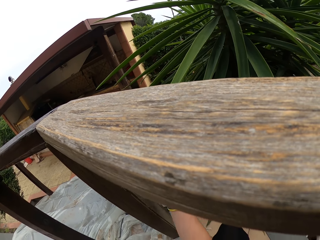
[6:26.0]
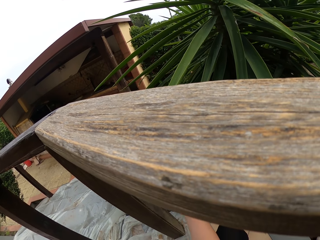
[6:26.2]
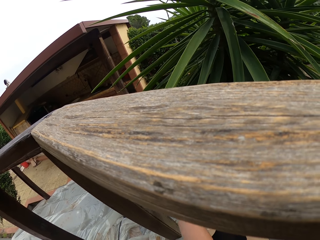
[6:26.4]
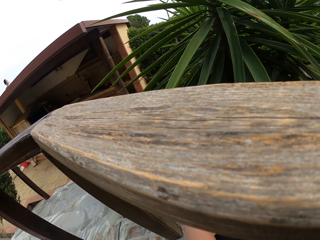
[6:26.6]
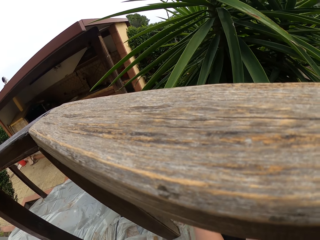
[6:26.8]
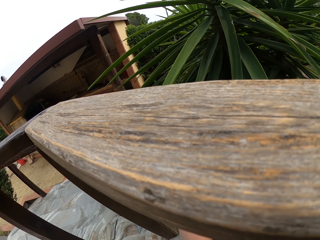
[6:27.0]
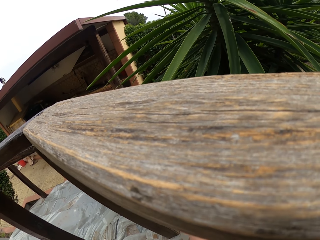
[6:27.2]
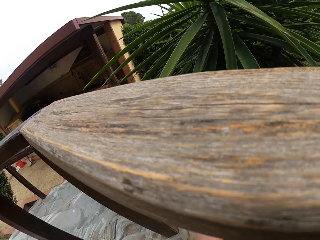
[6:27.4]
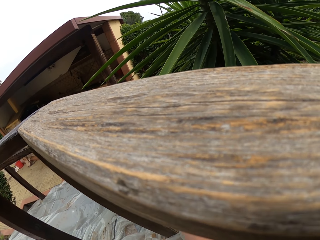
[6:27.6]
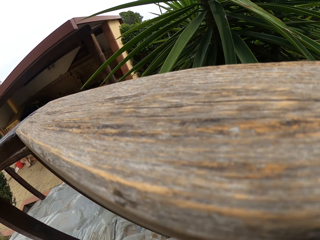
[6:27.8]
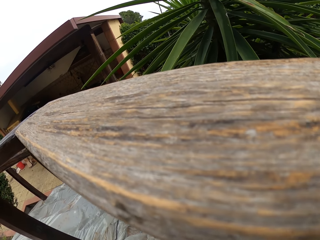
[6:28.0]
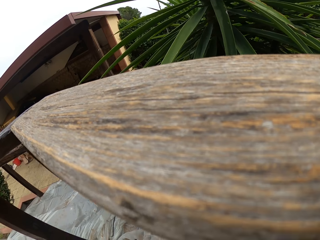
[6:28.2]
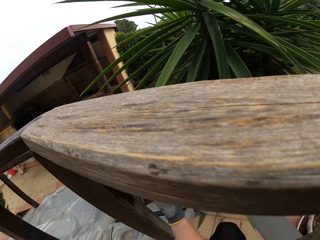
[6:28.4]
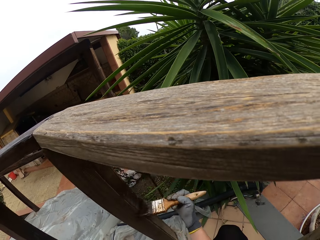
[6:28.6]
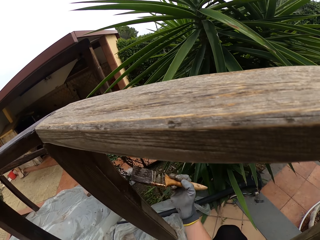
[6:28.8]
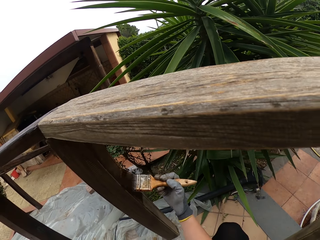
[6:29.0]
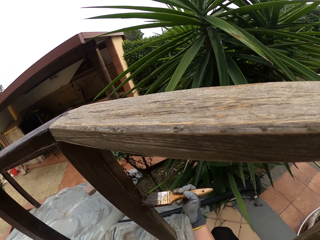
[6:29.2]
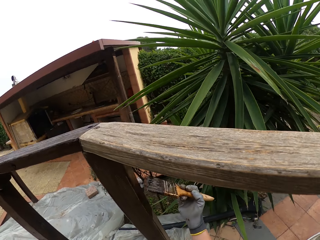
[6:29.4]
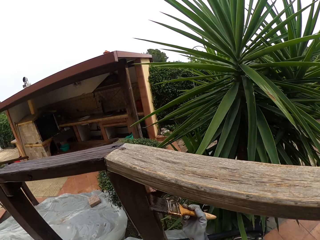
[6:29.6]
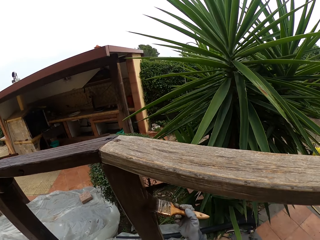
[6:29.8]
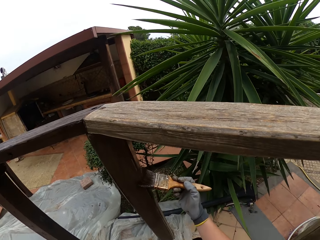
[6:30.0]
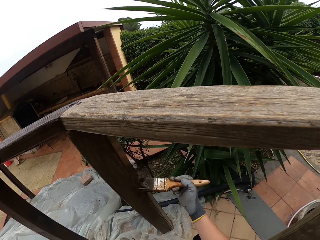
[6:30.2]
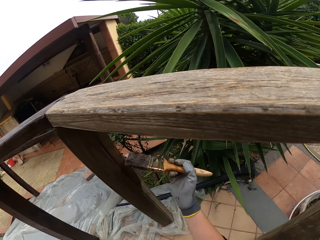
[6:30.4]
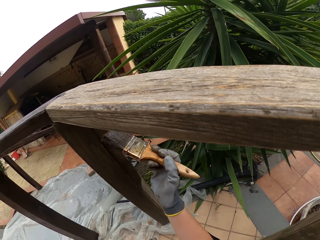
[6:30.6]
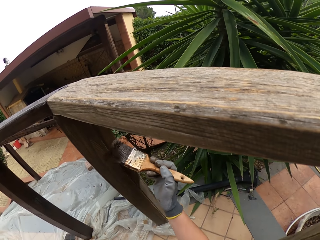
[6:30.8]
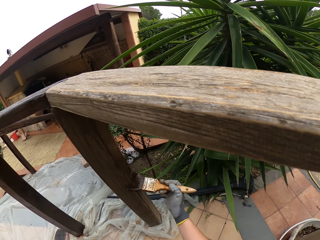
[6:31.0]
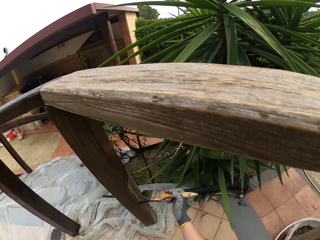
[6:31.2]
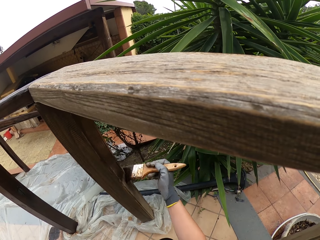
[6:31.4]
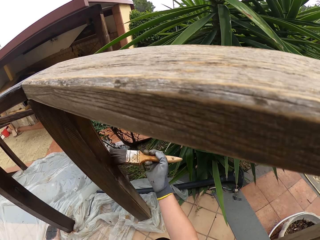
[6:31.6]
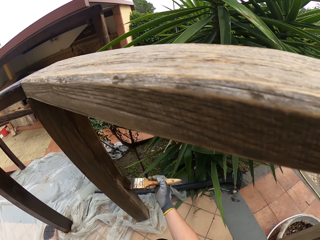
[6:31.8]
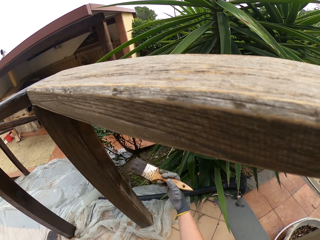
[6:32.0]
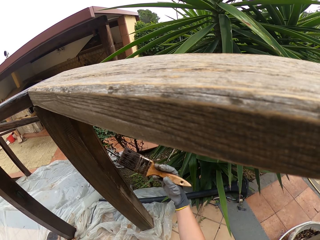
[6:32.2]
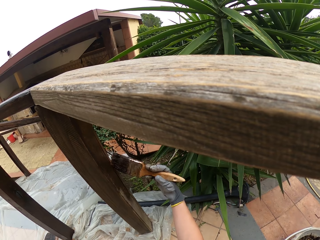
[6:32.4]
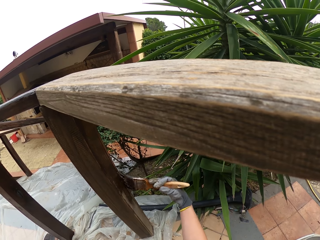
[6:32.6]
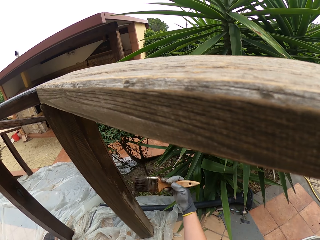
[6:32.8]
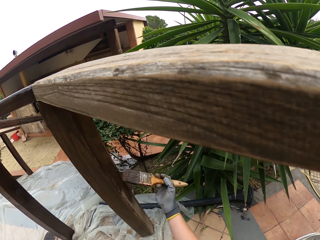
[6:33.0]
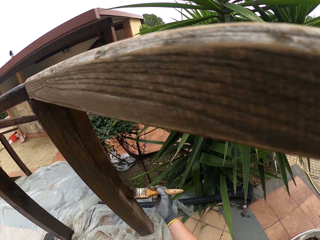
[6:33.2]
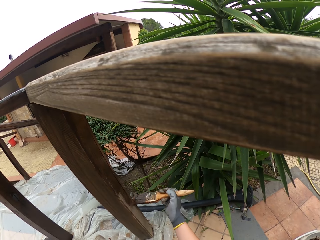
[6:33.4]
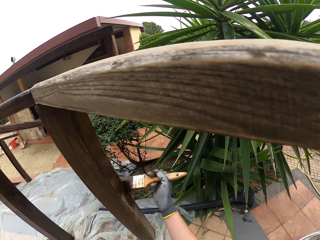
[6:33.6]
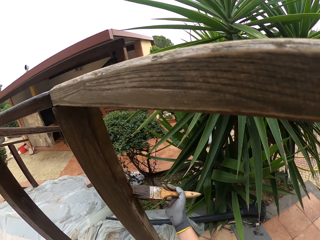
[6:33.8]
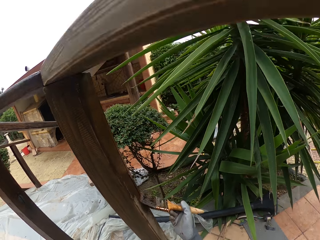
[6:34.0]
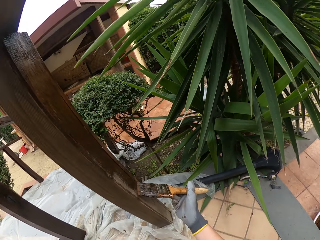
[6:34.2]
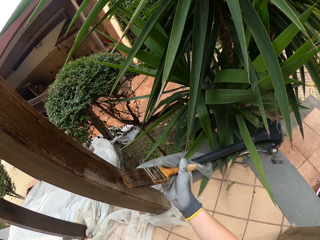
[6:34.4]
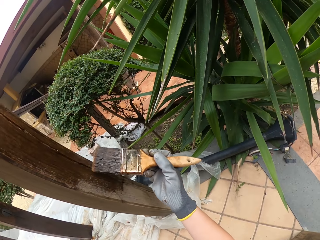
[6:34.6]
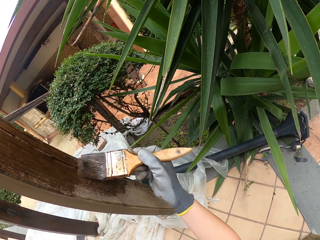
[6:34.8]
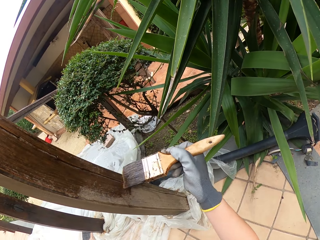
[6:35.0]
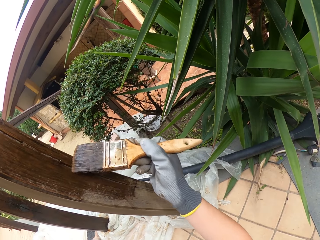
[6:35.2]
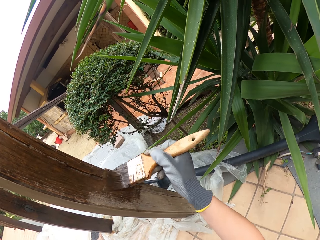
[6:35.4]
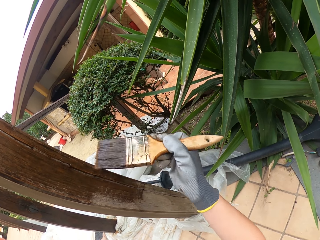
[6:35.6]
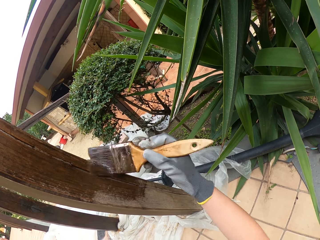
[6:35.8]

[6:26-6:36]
The camera wearer paints the wooden rail with the brush.

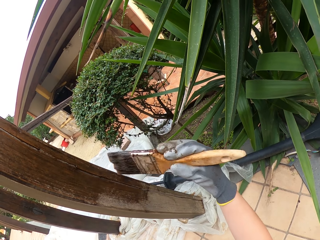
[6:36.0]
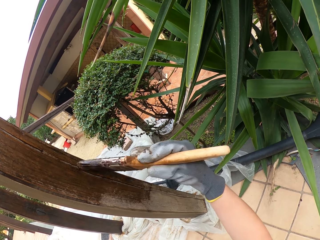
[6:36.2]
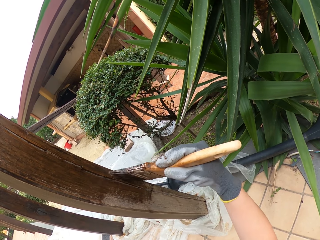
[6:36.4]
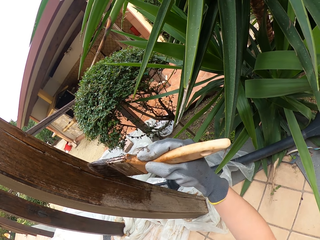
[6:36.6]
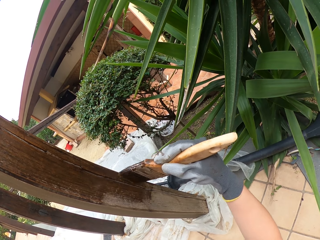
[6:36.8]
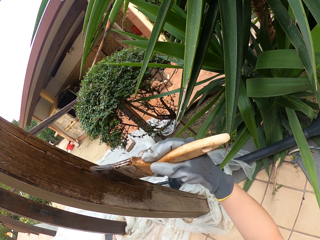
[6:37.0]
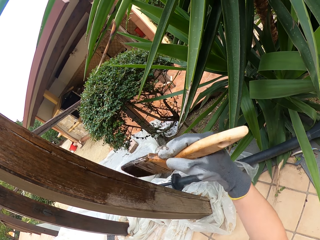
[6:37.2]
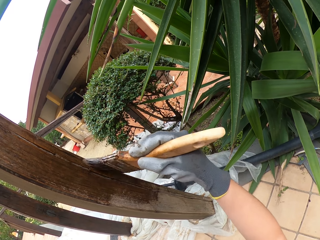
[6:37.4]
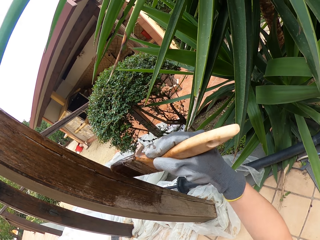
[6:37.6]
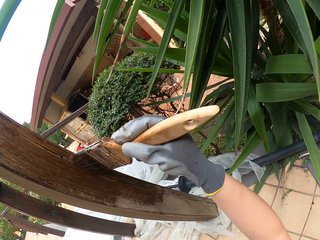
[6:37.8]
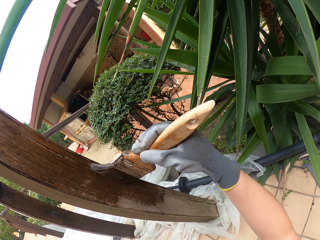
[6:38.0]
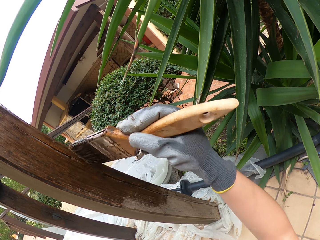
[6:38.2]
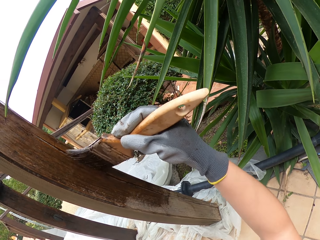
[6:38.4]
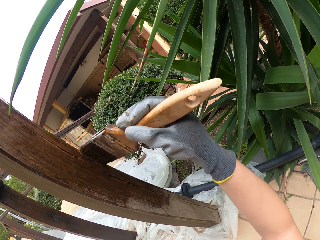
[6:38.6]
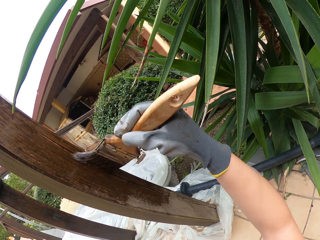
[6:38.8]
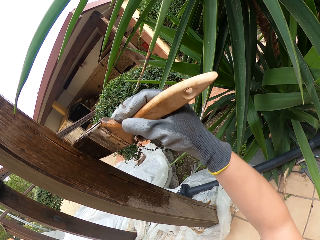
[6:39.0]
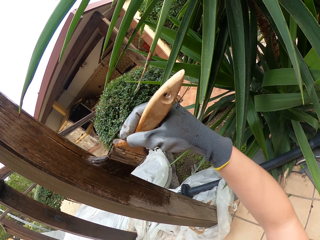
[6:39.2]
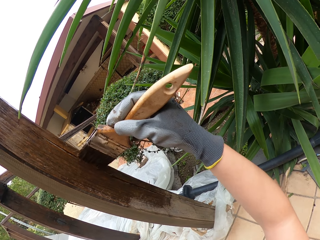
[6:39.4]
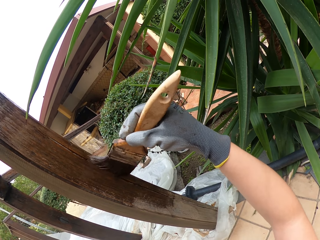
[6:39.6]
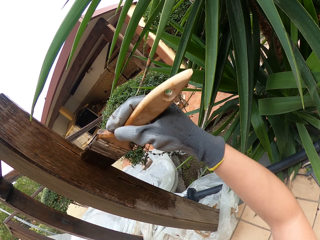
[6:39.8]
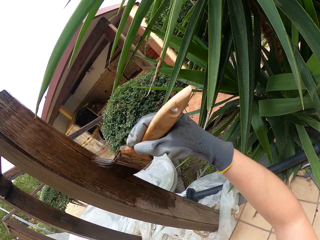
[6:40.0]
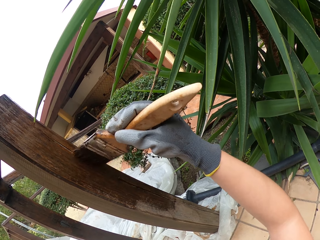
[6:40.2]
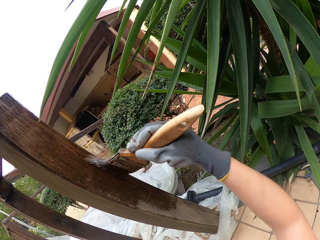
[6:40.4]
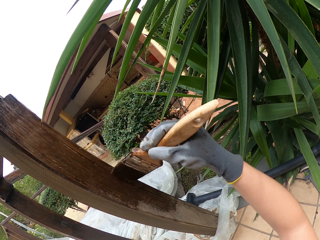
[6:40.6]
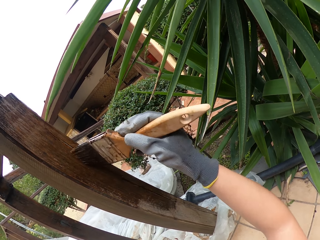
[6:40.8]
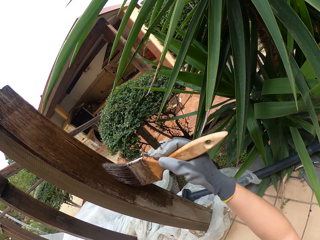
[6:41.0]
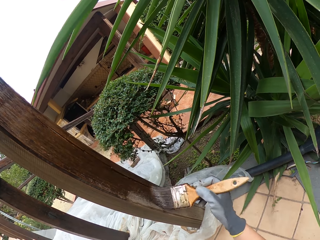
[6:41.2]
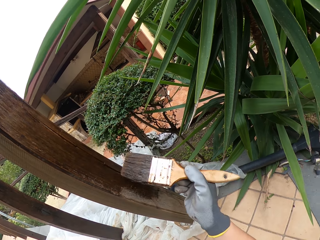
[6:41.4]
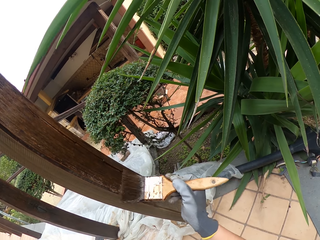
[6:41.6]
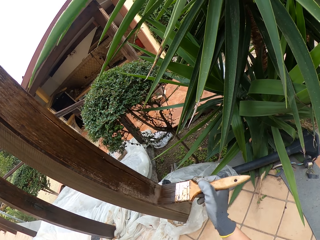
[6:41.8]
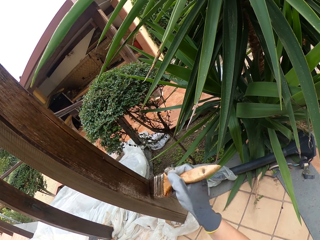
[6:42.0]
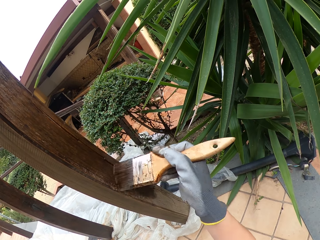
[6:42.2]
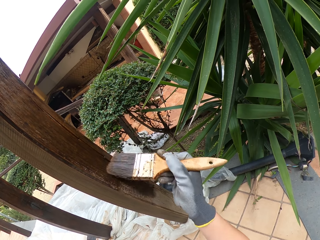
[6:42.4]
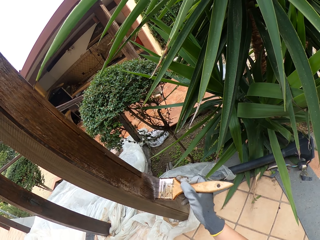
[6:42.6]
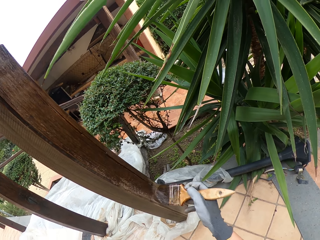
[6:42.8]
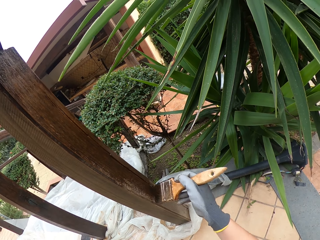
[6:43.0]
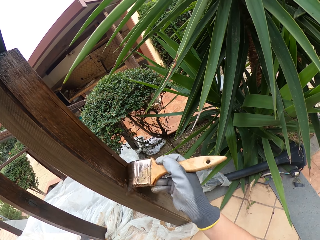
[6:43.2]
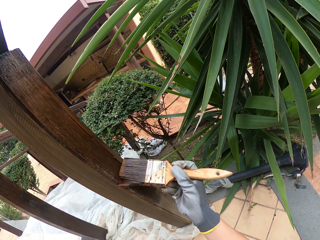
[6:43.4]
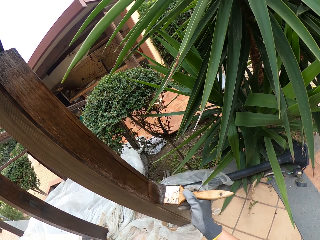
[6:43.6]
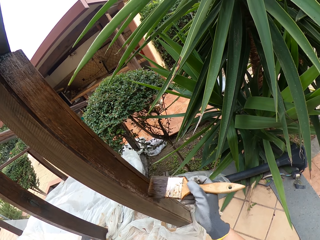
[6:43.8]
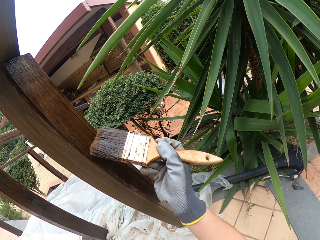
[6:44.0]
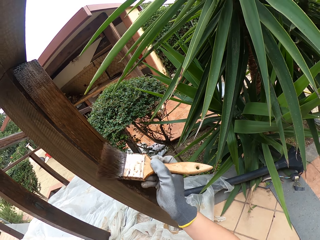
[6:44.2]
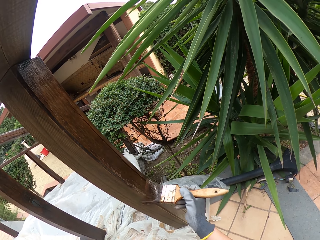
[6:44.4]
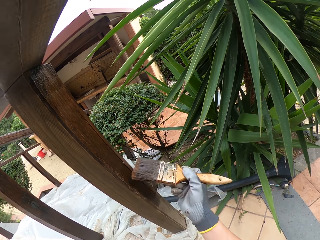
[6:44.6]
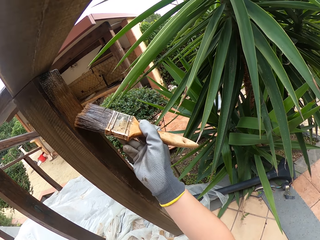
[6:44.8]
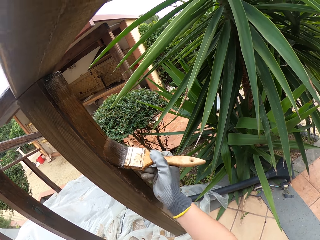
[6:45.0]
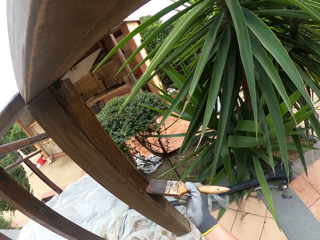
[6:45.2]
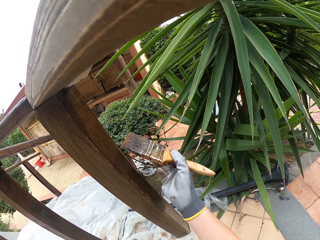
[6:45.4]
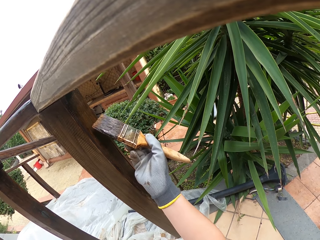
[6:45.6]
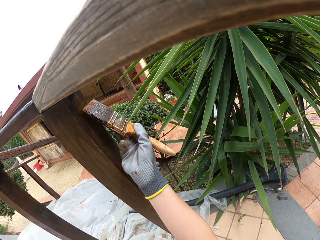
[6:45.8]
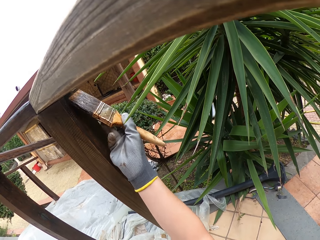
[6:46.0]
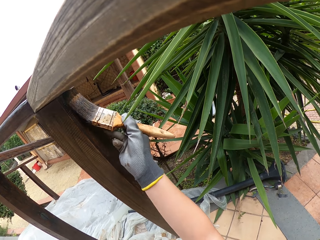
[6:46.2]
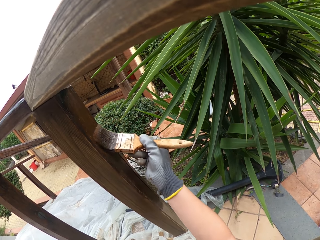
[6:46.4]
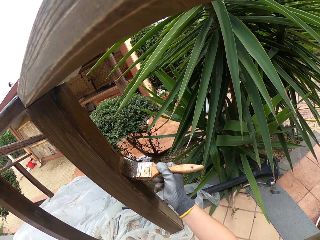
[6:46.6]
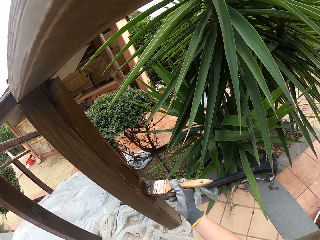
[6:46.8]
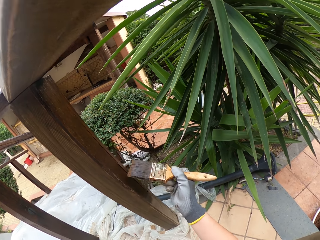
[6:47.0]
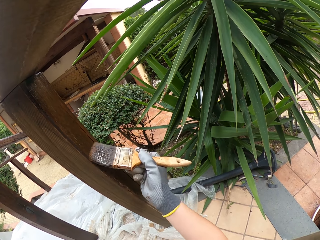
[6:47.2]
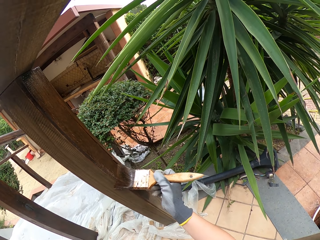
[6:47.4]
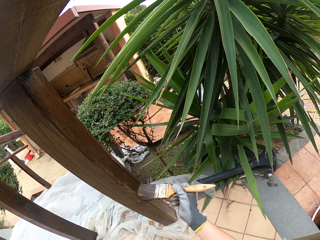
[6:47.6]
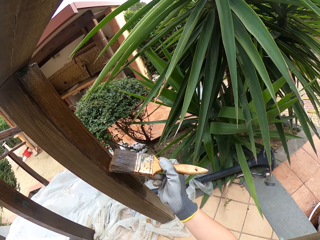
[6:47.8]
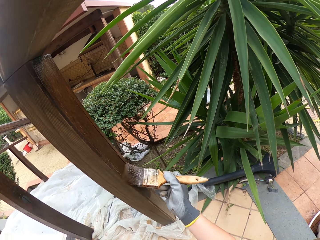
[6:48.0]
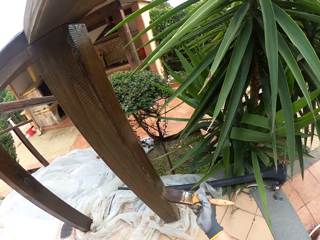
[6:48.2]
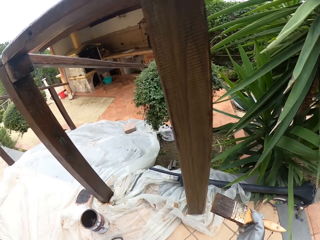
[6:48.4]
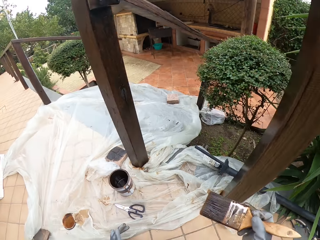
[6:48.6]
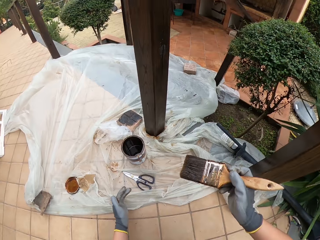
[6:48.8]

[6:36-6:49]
The camera wearer touches the plant with the brush in his right hand. He paints the wooden rail with the brush.
